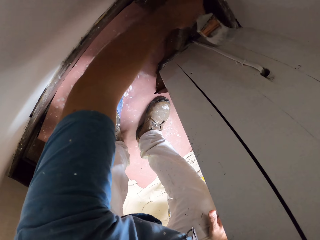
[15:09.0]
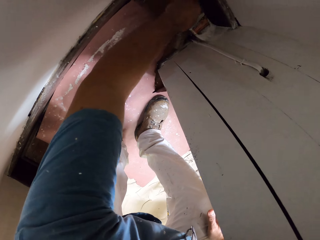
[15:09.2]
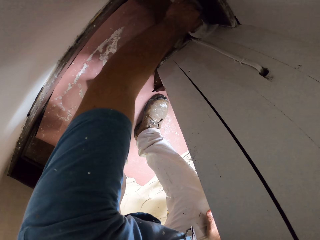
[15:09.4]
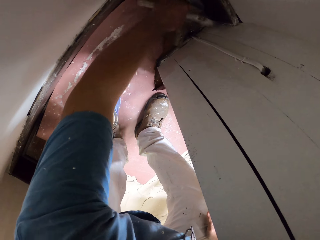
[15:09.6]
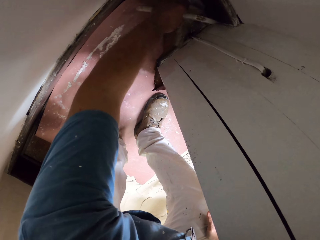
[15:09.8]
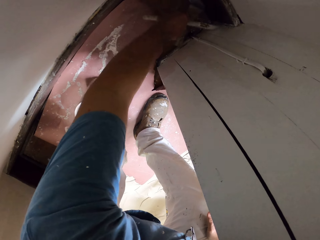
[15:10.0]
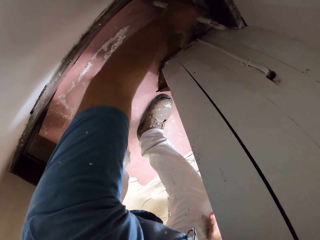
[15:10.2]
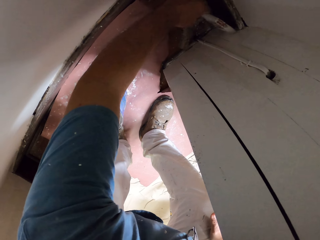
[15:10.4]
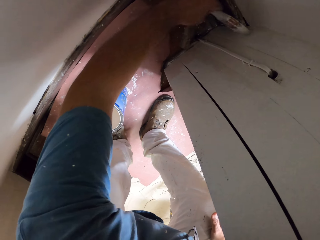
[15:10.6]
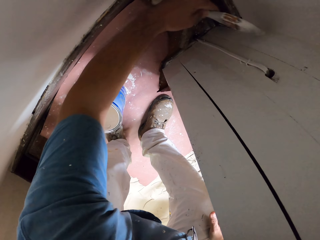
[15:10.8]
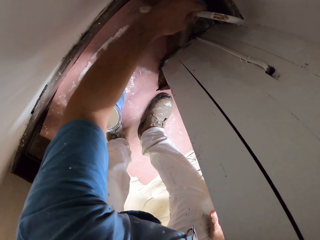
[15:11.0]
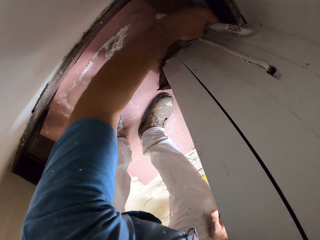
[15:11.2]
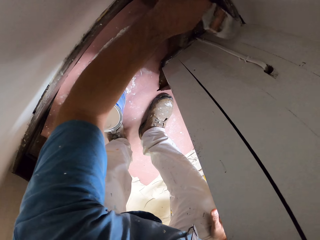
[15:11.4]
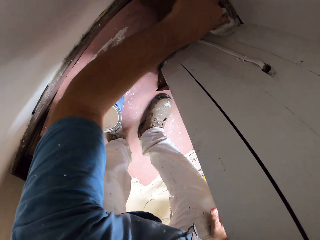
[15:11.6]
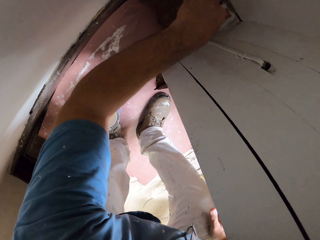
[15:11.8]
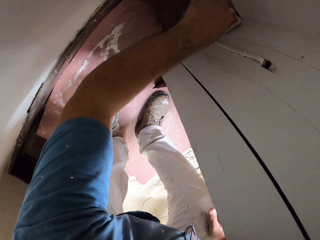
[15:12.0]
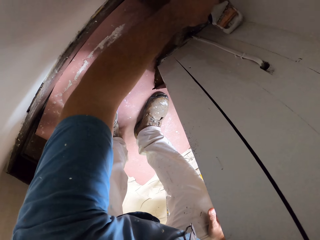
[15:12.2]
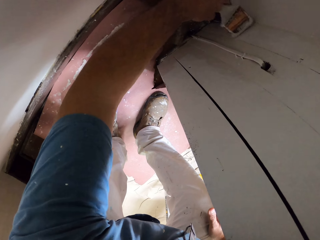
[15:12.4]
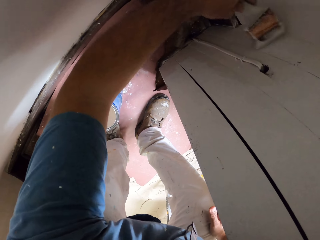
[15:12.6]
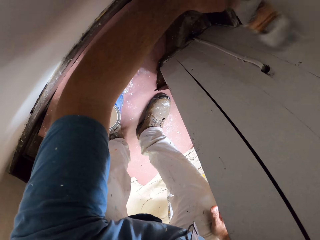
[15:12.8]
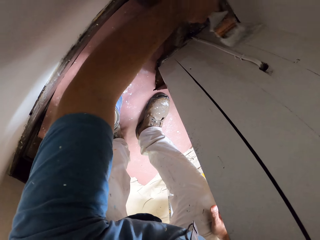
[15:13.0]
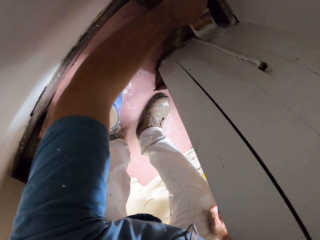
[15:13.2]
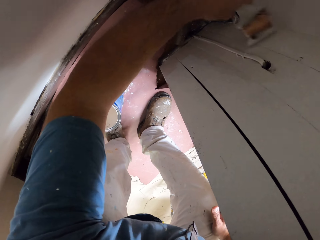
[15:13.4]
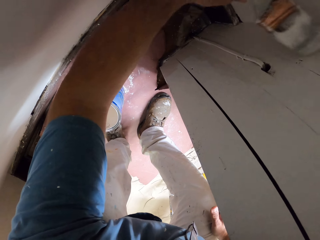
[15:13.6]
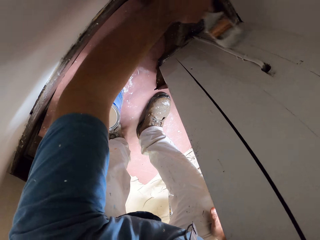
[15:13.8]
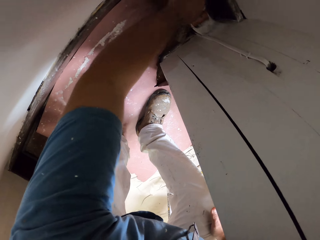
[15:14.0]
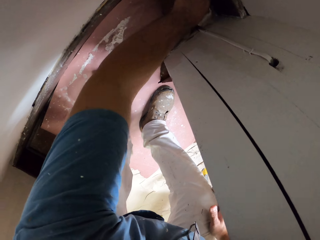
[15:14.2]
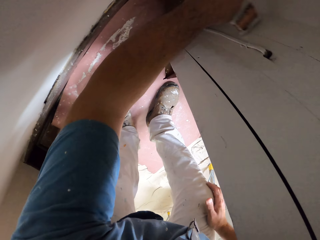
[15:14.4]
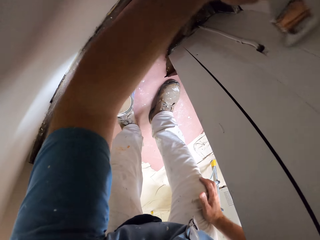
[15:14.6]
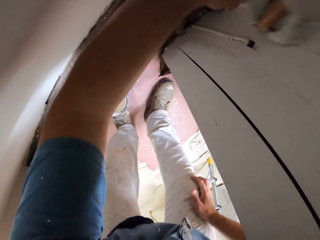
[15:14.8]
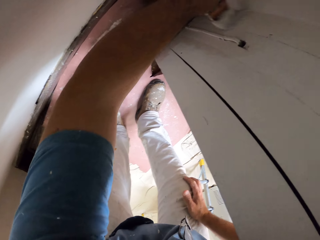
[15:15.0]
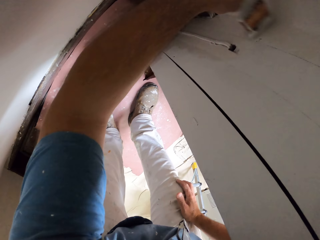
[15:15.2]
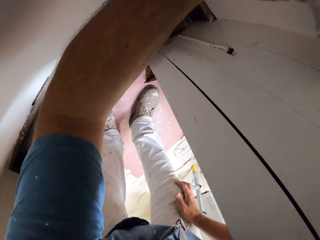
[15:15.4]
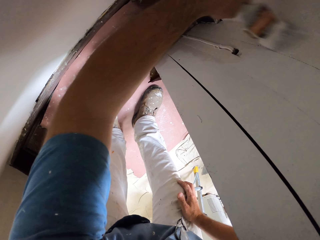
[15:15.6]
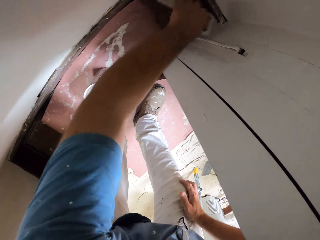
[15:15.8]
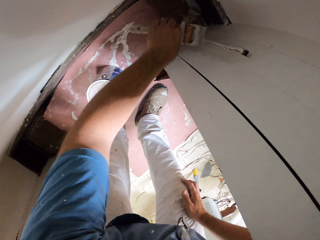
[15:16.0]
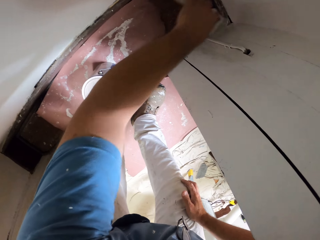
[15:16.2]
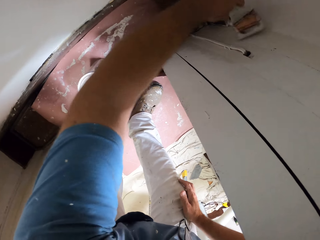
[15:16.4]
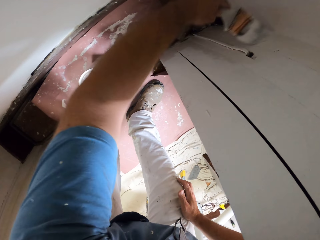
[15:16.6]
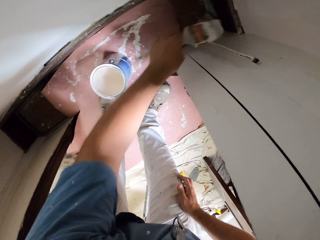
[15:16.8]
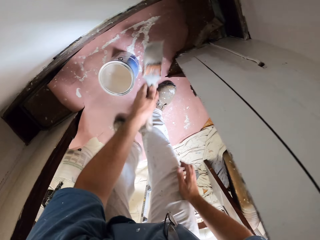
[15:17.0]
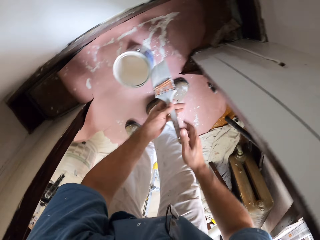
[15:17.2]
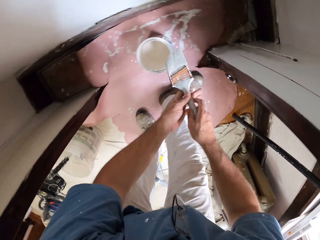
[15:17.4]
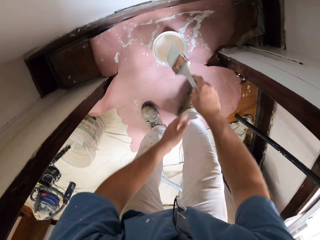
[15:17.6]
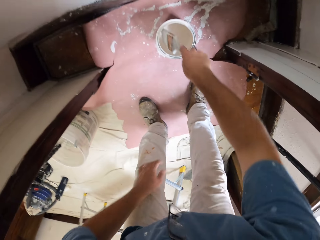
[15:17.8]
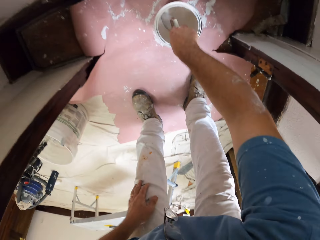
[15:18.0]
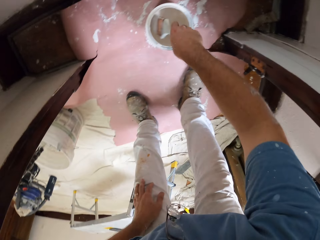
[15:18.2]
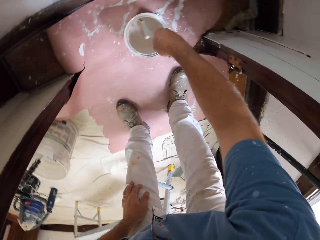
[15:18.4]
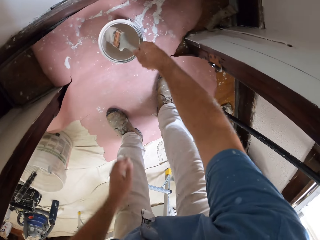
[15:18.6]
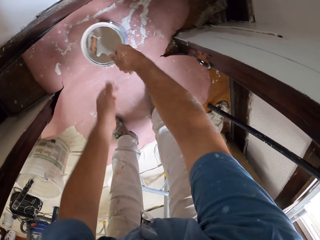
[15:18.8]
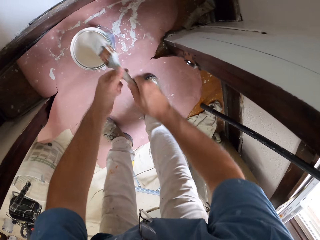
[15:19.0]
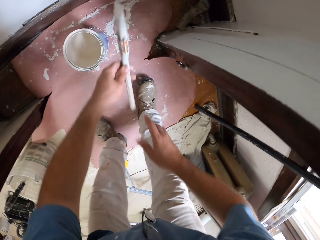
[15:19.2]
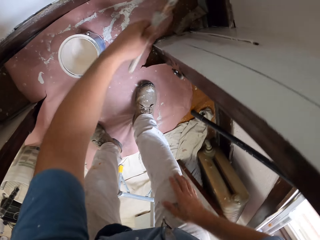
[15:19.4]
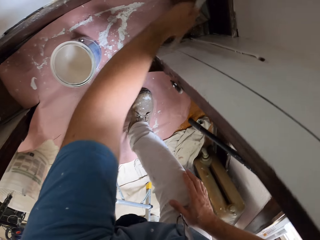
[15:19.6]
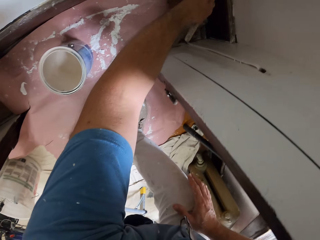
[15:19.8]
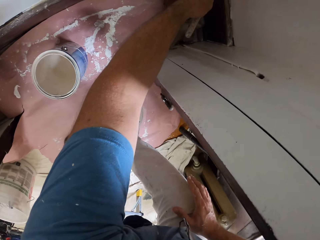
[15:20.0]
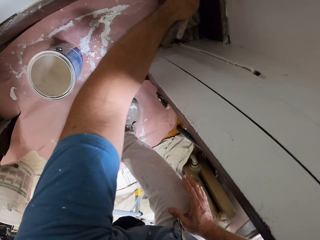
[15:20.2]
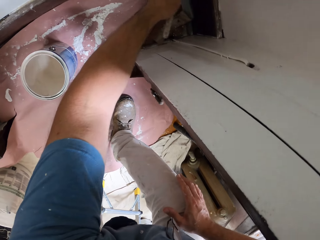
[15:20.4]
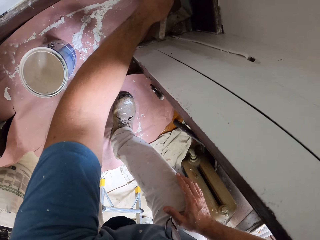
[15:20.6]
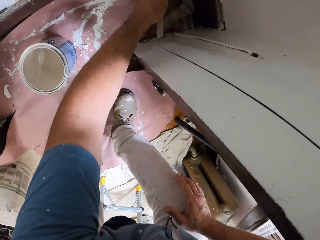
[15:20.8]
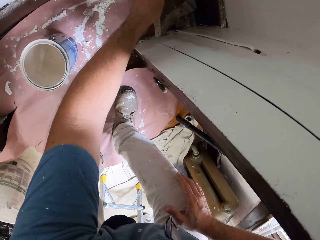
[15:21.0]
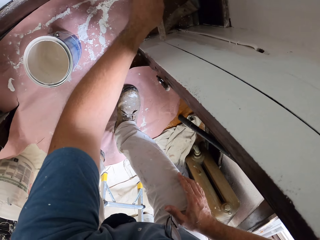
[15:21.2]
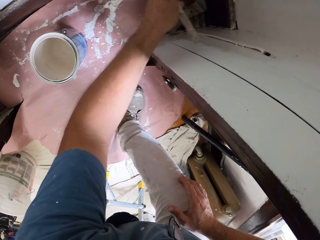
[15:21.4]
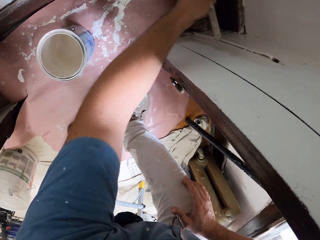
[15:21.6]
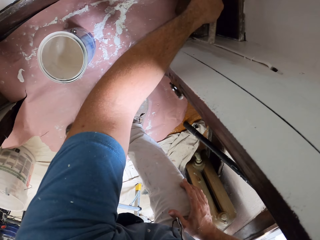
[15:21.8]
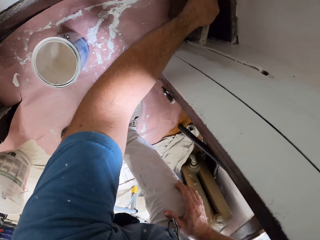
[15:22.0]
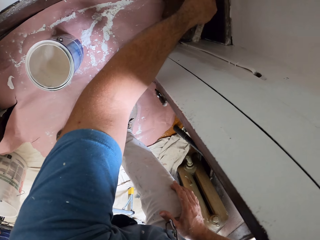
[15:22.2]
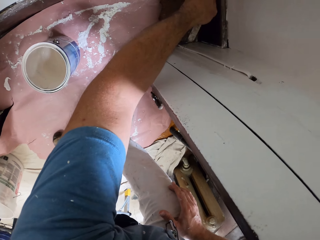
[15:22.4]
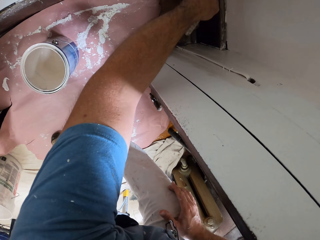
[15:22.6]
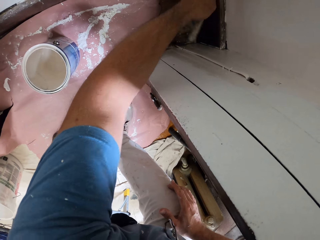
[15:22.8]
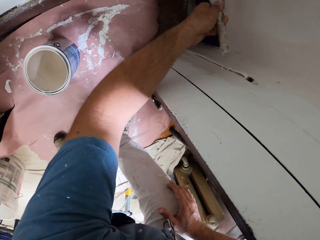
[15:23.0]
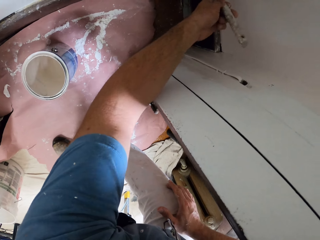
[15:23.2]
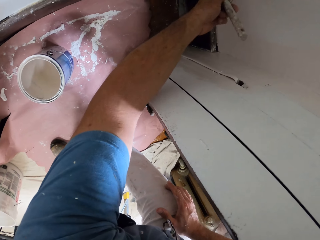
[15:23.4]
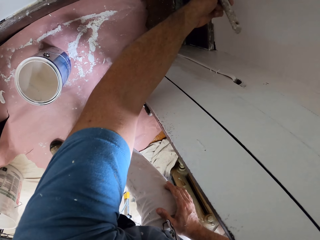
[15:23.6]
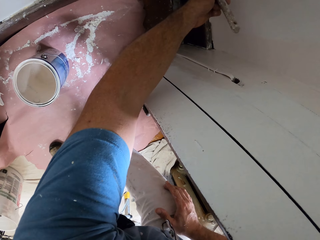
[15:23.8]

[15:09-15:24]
The camera wearer moves his hand towards the can of paint. He passes the paint brush to his right hand. He dips the paint brush into the paint can. He removes the paint brush from the paint can. He passes the paint brush to his left hand. He holds the paint brush with both his hands, lets go of the paint brush, moves his hand towards the wall and places his hand on his knee. He paints the wall with the paint brush.

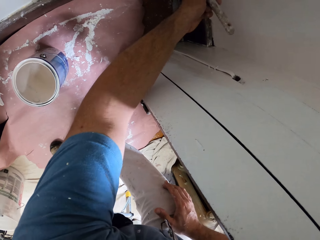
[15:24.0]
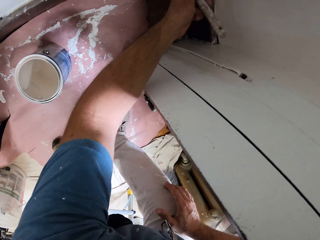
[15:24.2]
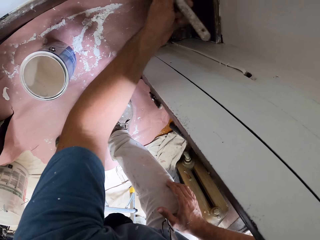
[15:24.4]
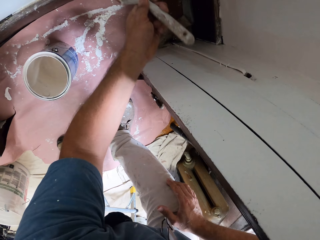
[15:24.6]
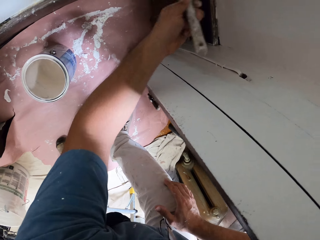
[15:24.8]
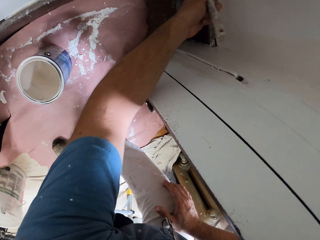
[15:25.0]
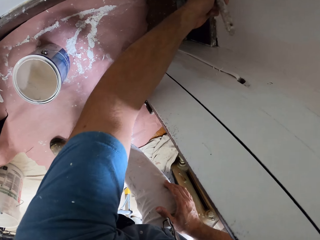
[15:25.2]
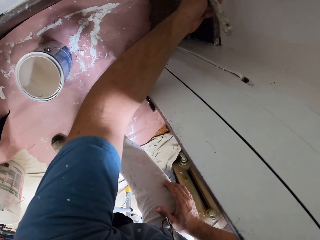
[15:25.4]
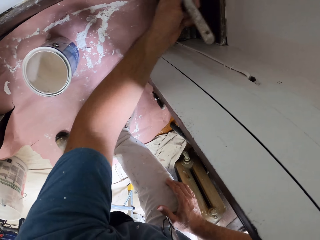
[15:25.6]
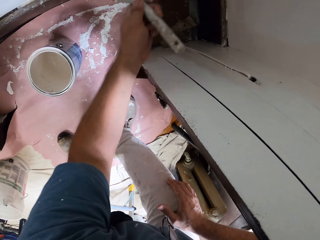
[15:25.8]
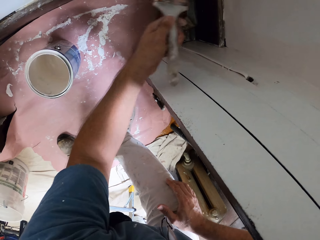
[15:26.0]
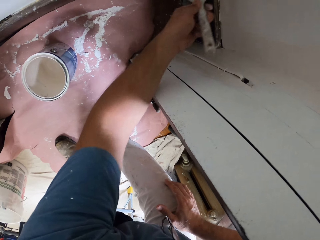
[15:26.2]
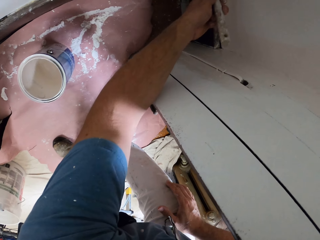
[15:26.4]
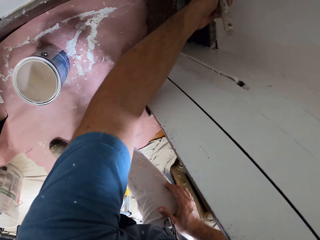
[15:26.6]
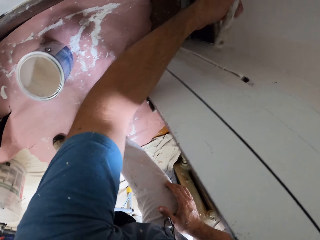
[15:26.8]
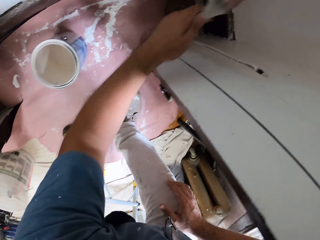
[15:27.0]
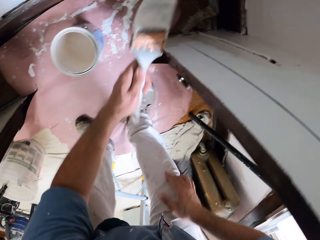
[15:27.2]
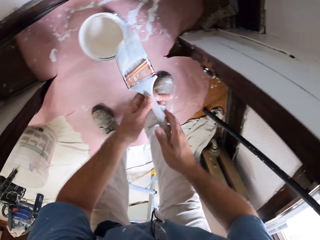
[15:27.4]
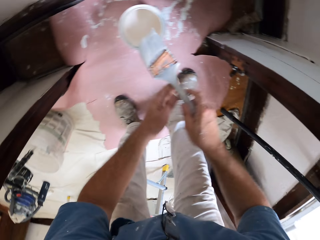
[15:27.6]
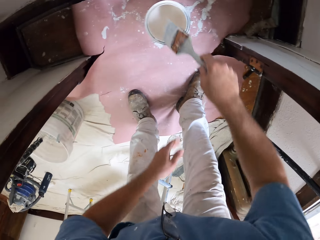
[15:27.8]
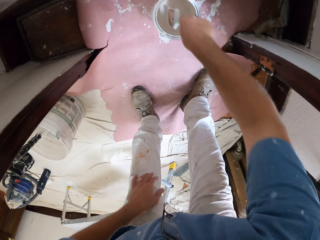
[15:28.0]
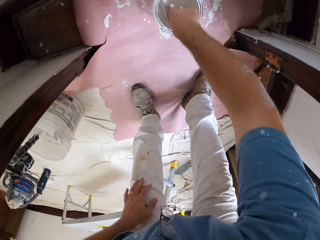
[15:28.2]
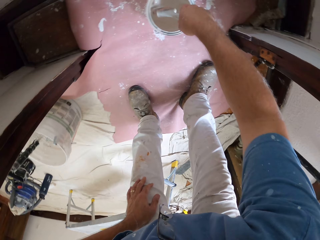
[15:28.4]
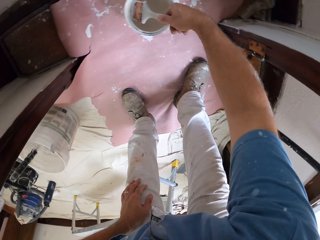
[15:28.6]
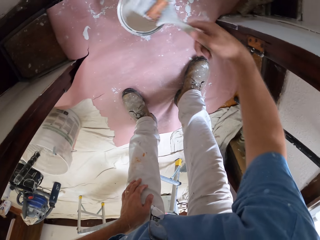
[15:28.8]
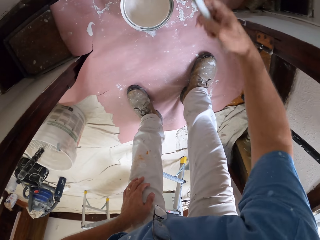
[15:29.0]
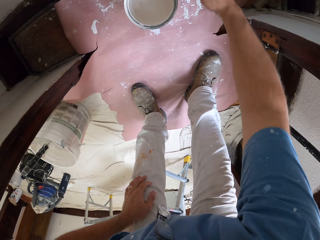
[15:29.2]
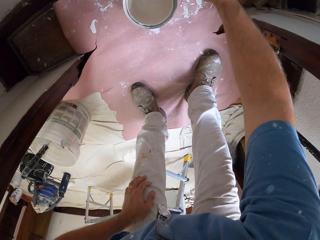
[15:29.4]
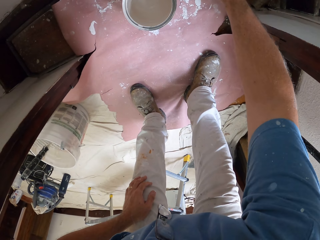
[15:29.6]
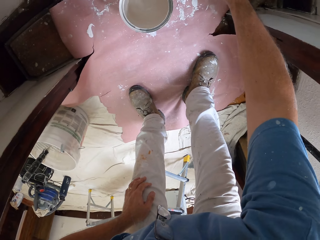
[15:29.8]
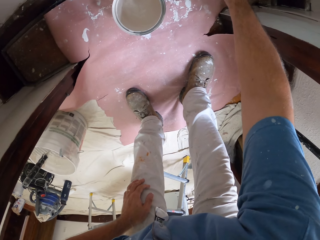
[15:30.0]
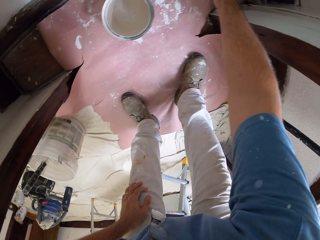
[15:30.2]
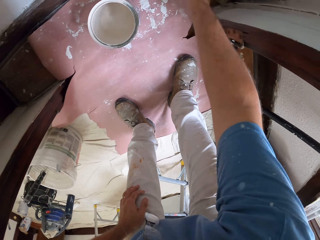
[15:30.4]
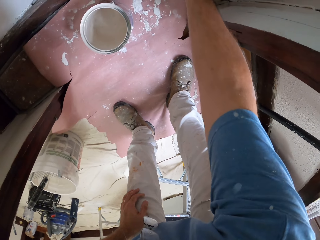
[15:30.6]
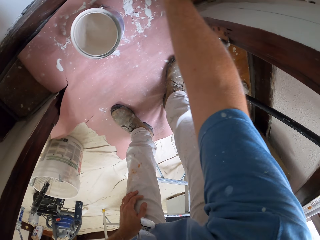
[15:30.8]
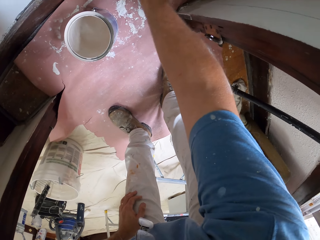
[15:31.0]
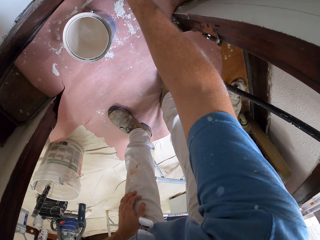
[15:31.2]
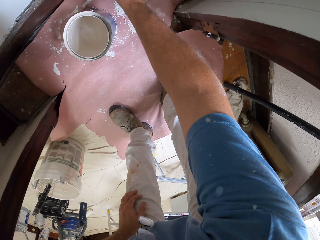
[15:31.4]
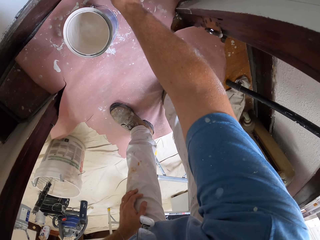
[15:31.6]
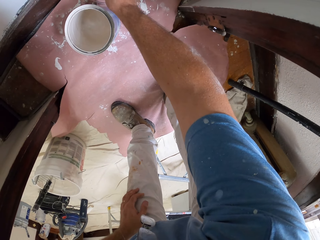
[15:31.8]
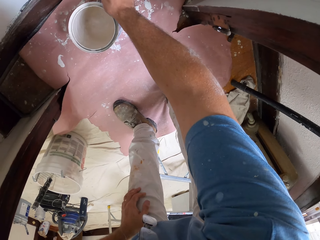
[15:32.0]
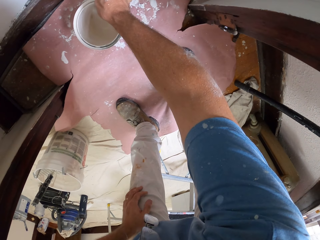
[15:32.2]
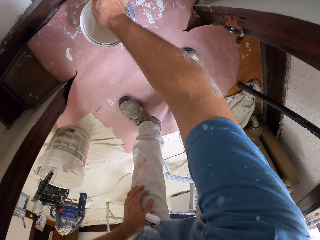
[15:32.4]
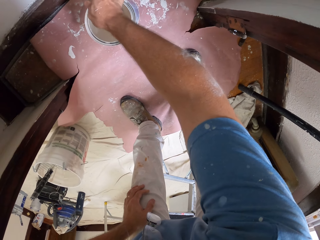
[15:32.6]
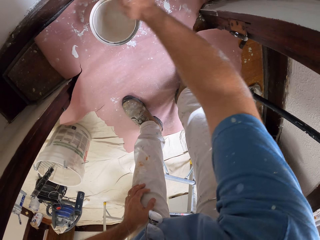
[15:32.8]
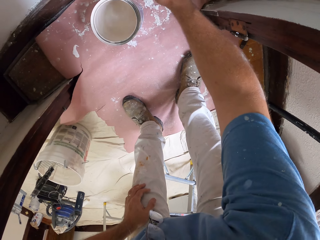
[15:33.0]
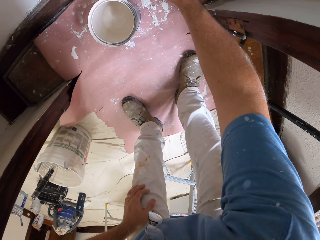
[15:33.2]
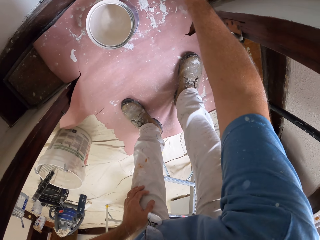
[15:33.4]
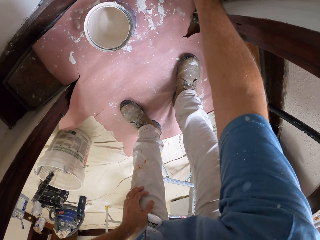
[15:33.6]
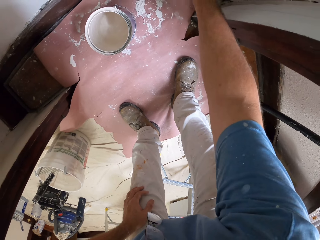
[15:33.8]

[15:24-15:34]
The camera wearer passes the paint brush to his right hand. He dips the paint brush into the paint can. He places his hand on his knee. He turns the paint brush. He removes the paint brush from the paint can. He moves his hand towards the wall. He paints the wall with the paint brush.
